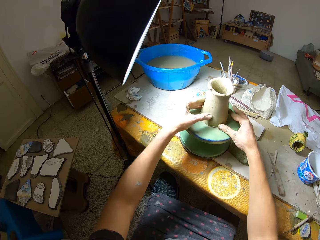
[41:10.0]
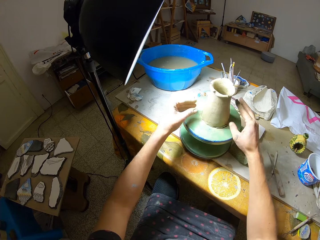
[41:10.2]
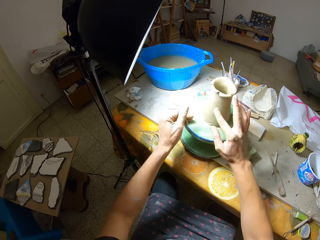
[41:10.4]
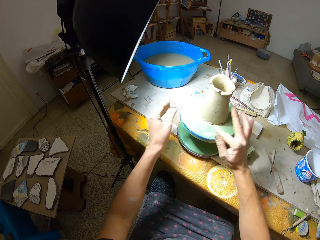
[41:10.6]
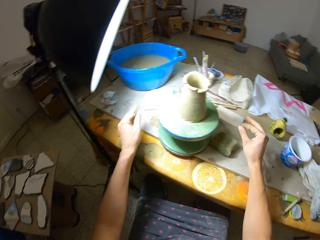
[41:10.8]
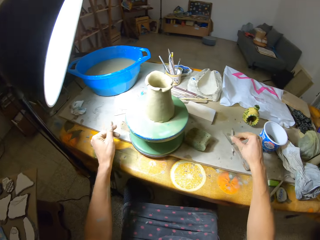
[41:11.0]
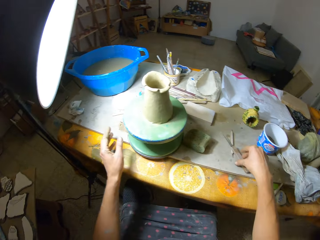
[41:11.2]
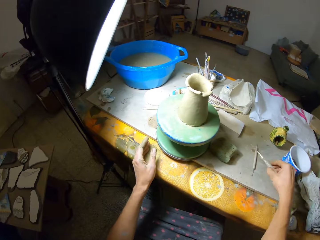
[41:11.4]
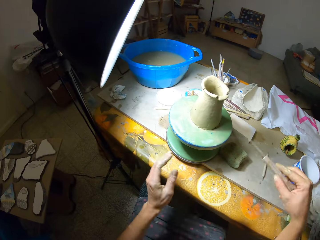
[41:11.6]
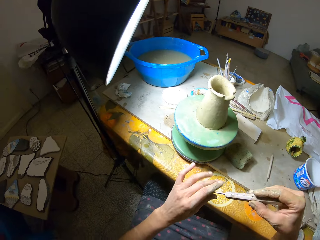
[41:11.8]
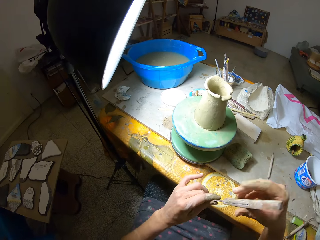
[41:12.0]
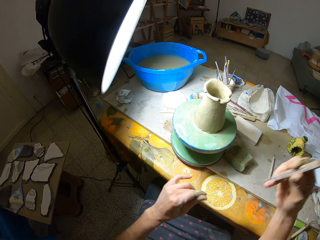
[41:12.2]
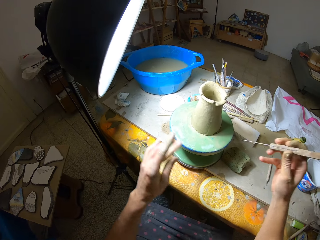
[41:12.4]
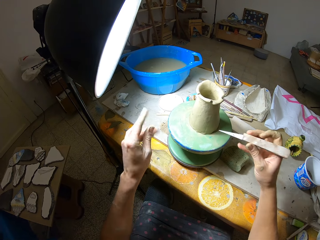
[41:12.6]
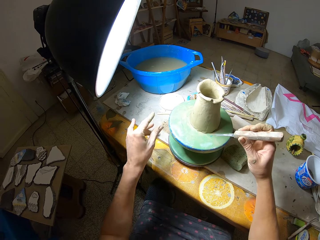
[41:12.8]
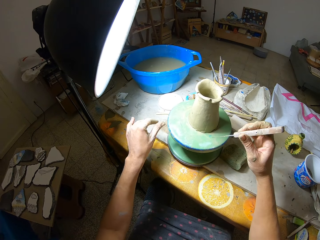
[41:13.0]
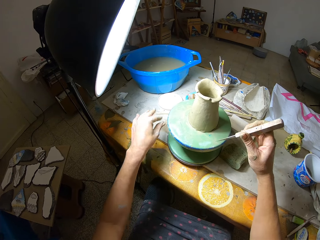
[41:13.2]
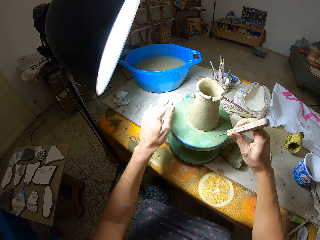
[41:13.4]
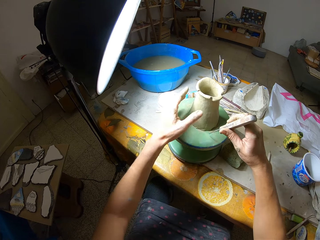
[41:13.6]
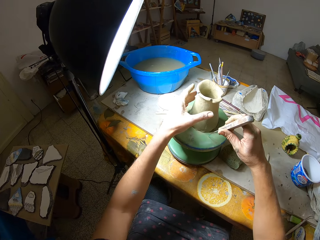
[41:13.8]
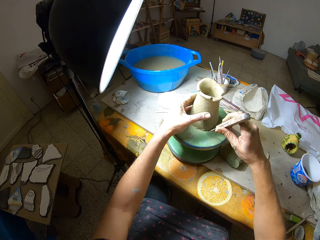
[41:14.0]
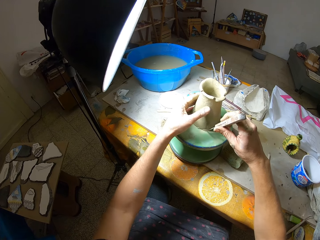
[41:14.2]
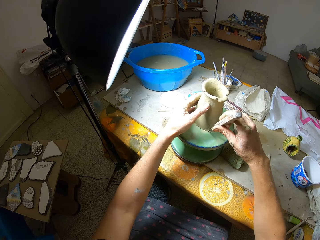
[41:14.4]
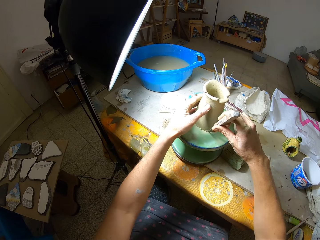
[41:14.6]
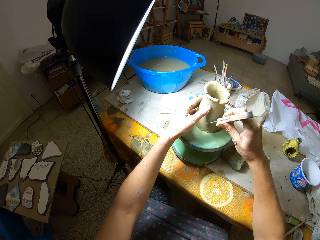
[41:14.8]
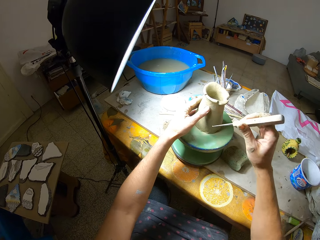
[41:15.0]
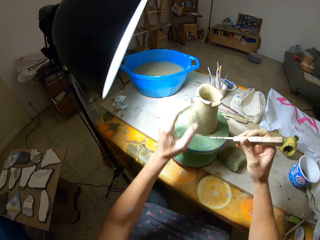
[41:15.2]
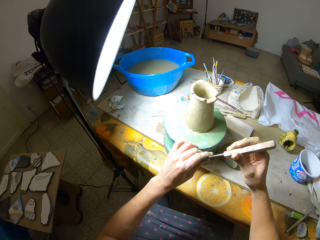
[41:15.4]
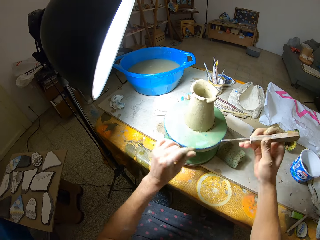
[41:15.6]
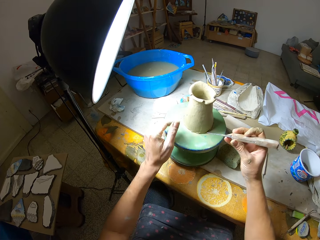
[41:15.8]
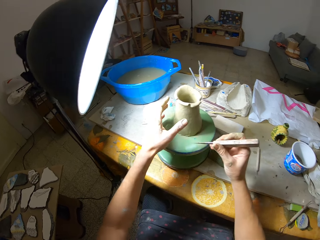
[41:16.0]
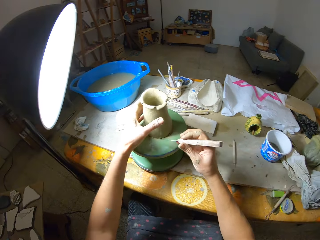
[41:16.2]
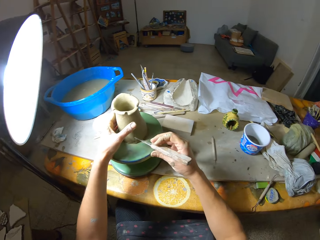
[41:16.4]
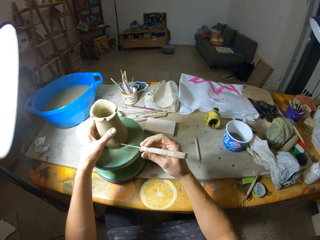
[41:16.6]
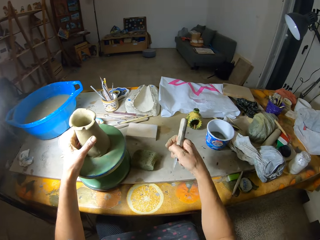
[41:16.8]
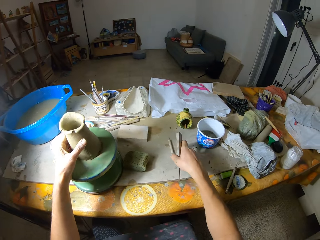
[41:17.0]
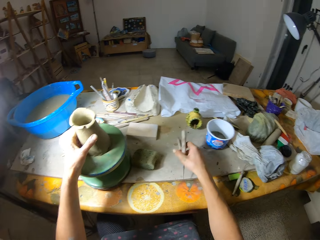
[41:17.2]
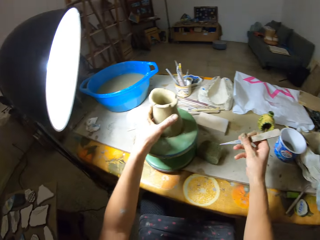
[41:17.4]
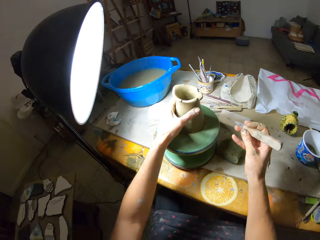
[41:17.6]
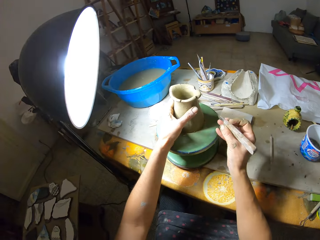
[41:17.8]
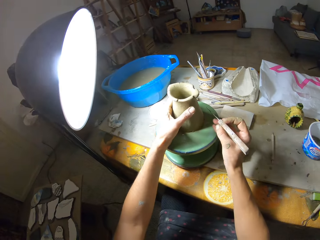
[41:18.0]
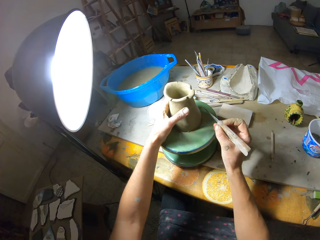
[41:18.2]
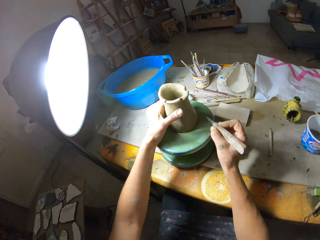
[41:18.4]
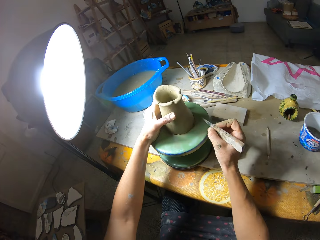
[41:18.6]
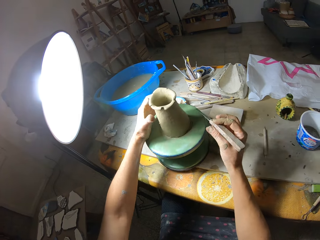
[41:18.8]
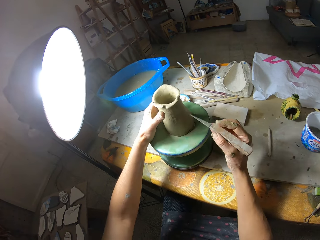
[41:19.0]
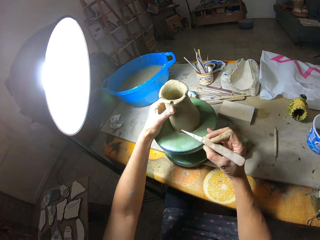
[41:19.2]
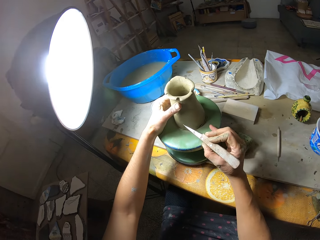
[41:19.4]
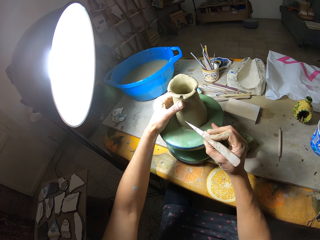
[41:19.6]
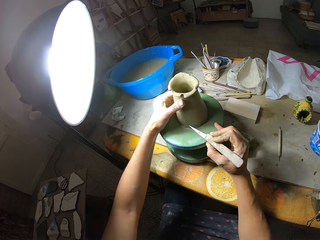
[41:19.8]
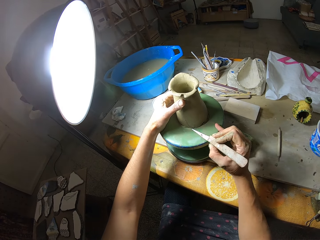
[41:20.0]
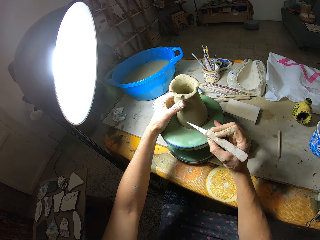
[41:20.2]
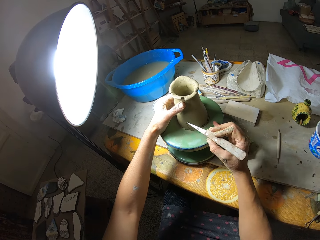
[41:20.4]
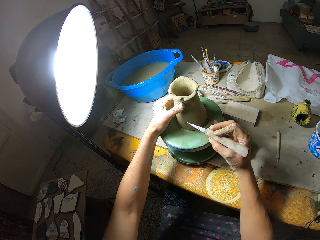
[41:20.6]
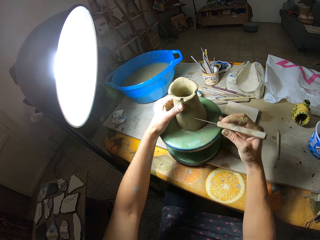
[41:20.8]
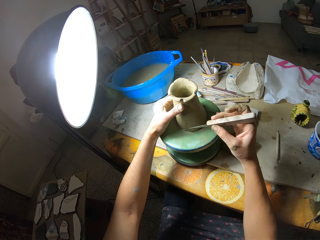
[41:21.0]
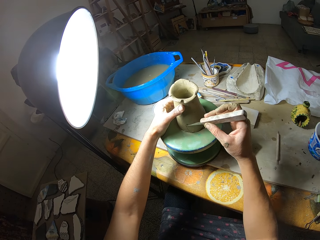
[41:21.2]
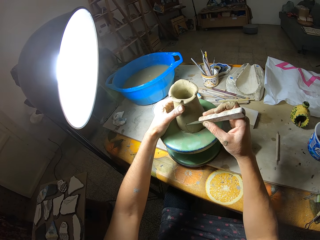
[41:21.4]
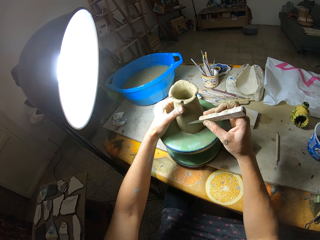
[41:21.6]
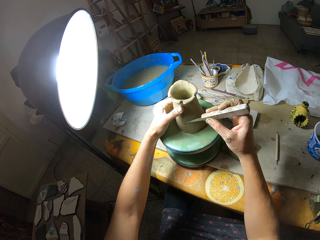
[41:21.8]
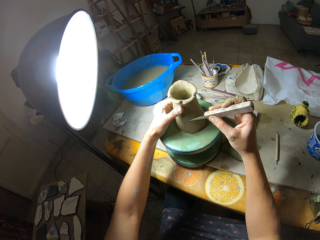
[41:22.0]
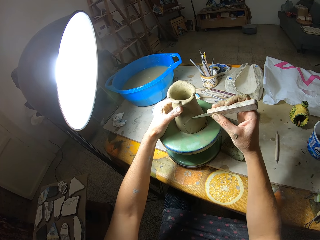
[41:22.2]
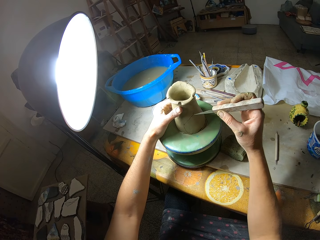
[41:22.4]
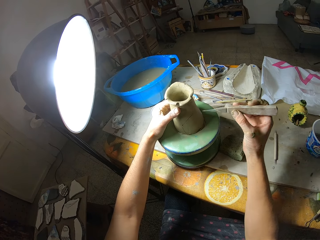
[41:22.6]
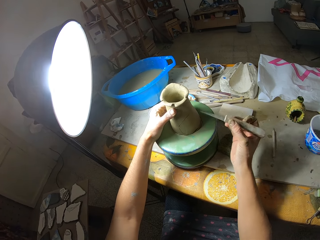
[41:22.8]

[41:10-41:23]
The camera wearer smoothens the side of the clay on the pottery wheel with her left hand. She smoothens the side of the clay on the pottery wheel with her right hand. She grabs the fettling knife from the table with her right hand. She wipes the fettling knife edge with her left hand. She shakes clay residue off her left hand. She grabs the clay on the pottery wheel with her left hand. She marks the clay with the fettling knife in her right hand. She decorates the pottery. She wipes the fettling knife edge with her left hand. She grabs the clay on the pottery wheel with her left hand. She points the fettling knife towards the clay on the pottery wheel with her right hand. She lowers the fettling knife towards the table with her right hand. She points the fettling knife towards the clay on the pottery wheel with her right hand. She rolls the clay on the pottery wheel with her left hand. She marks the clay with the fettling knife in her right hand.

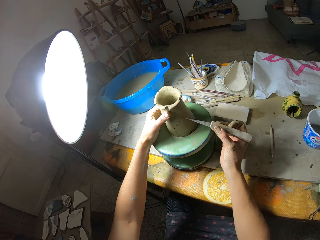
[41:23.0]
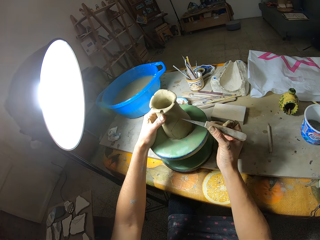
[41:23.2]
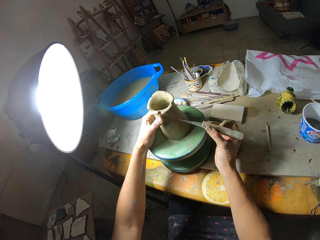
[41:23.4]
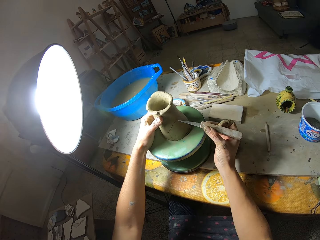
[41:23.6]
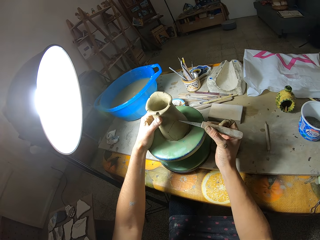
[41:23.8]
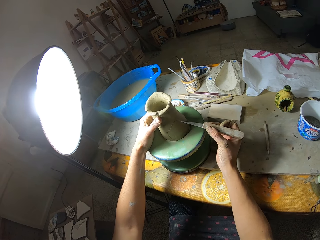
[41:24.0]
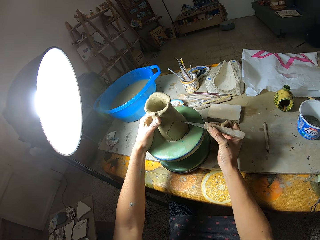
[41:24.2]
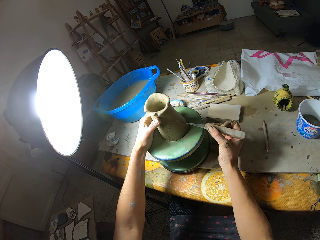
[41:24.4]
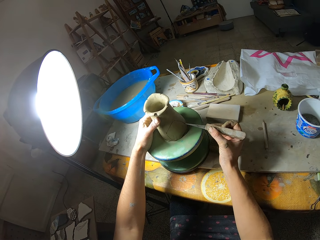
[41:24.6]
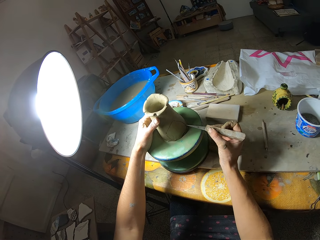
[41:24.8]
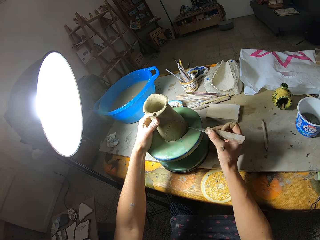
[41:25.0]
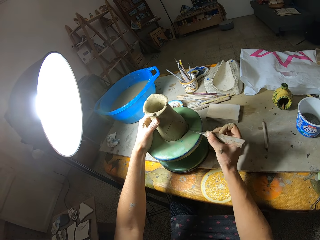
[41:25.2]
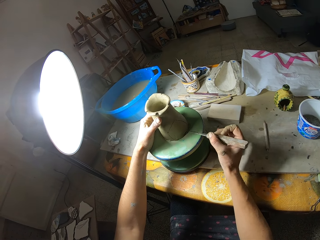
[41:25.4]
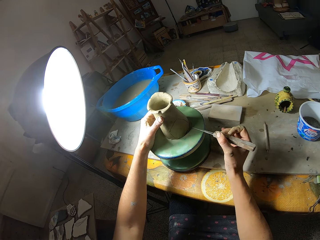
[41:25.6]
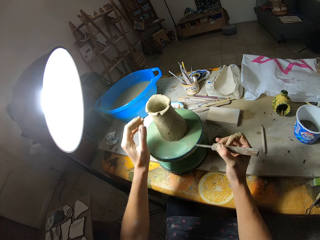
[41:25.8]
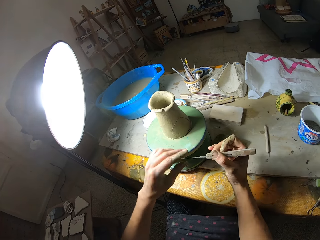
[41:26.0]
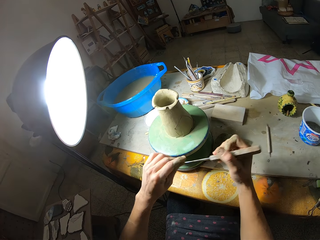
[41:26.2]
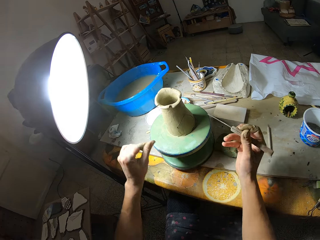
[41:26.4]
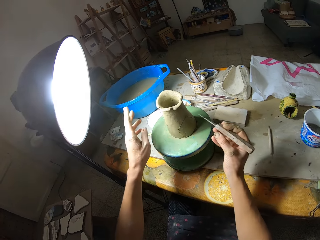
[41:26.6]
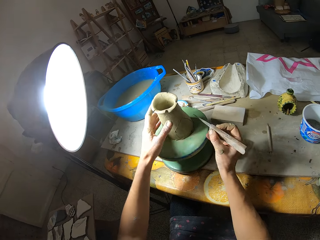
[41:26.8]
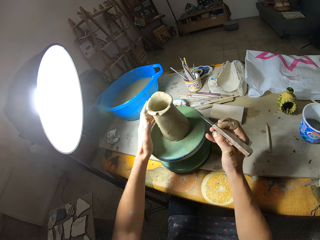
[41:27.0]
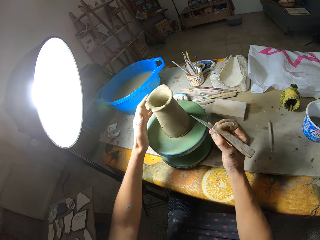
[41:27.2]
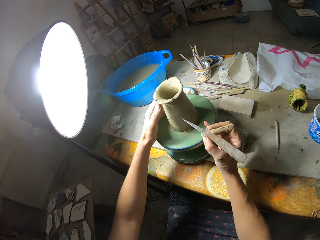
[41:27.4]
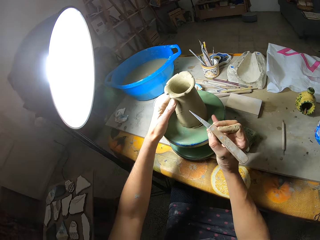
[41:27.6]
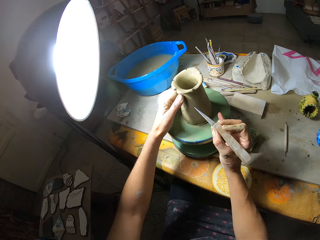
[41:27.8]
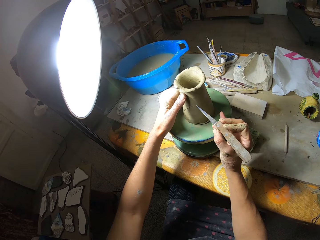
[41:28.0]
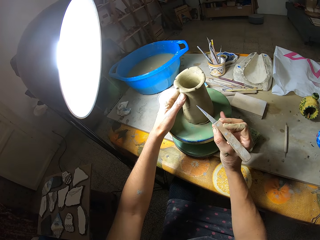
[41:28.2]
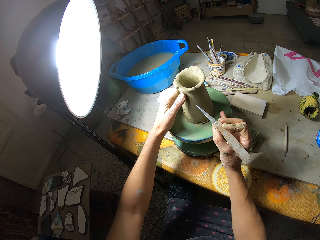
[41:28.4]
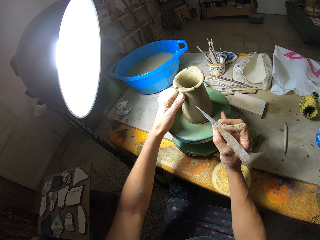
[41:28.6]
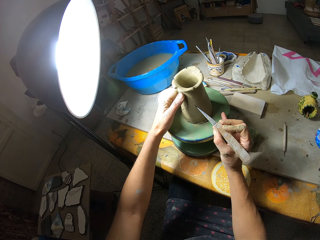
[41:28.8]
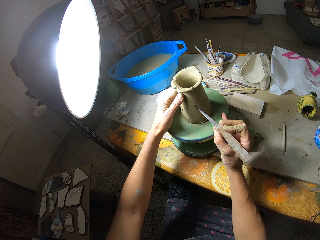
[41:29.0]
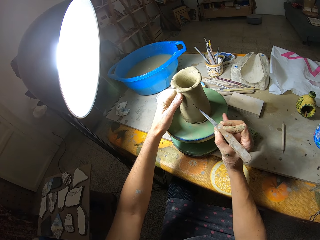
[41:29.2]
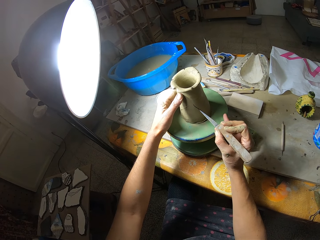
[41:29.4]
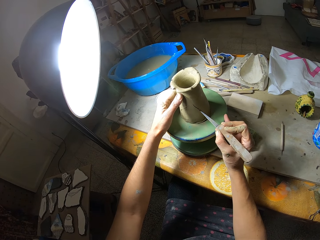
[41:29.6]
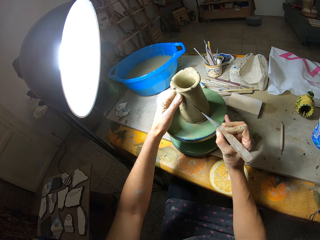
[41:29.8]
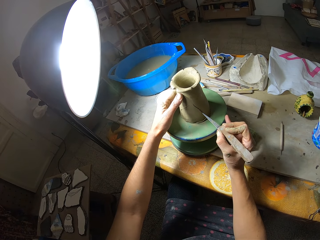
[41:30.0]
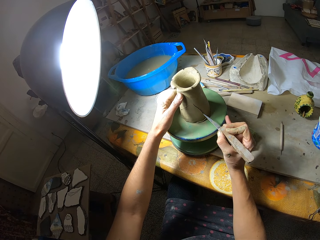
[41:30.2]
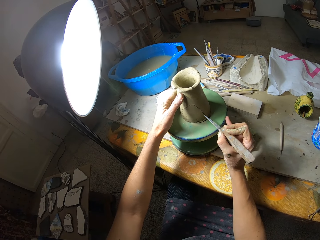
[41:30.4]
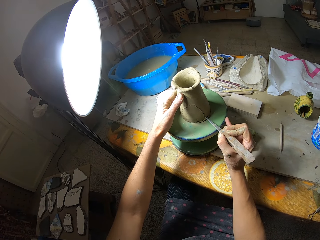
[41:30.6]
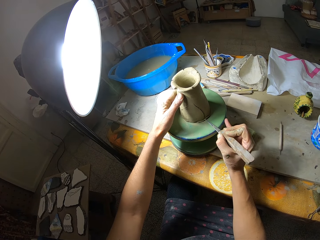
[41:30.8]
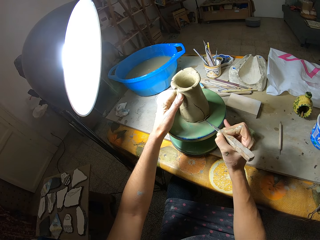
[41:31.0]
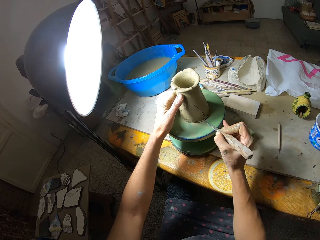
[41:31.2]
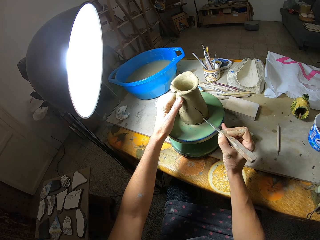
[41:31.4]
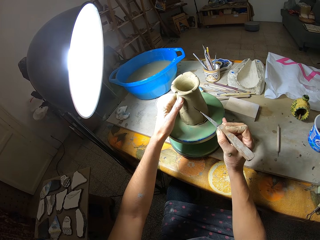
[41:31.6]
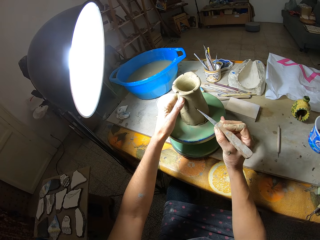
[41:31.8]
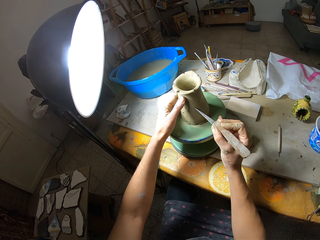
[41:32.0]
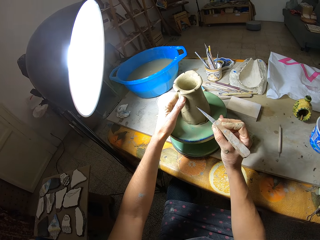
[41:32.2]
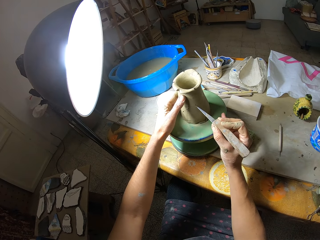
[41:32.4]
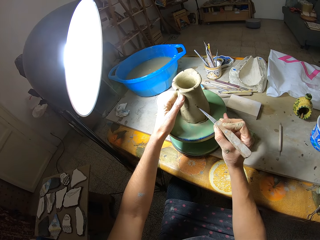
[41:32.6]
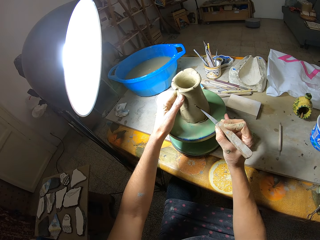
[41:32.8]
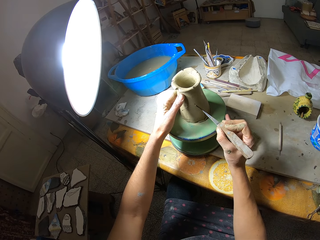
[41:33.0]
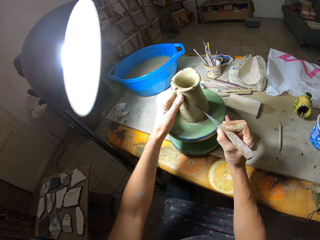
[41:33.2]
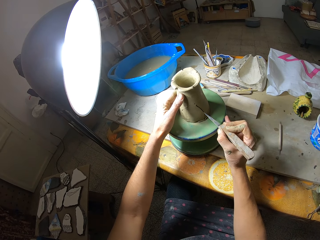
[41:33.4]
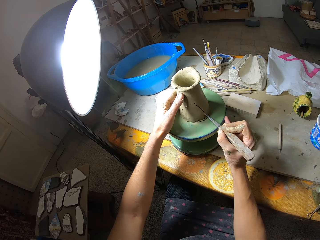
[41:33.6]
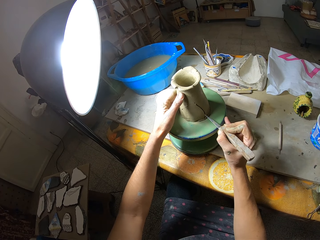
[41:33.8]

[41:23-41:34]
The camera wearer wipes the fettling knife edge with her left hand. She rolls the clay on the pottery wheel with her left hand. She marks the clay with the fettling knife in her right hand.
